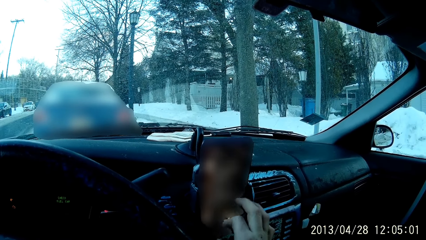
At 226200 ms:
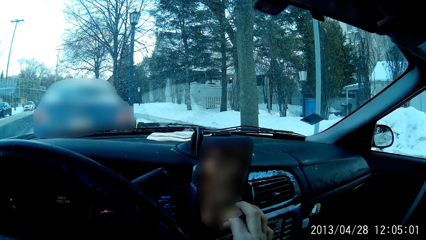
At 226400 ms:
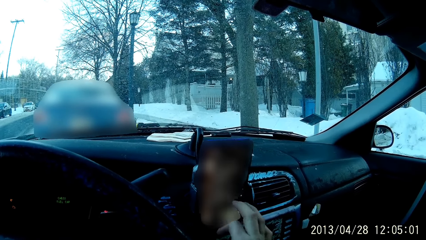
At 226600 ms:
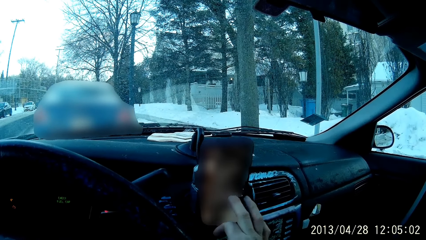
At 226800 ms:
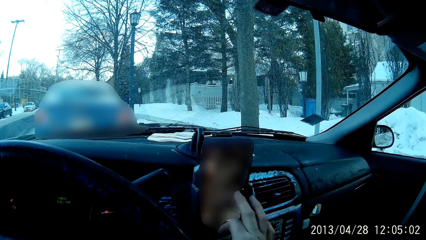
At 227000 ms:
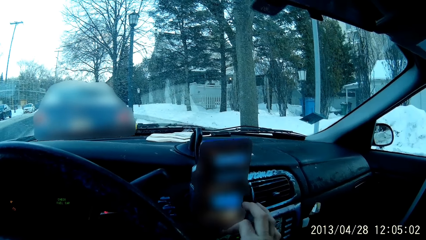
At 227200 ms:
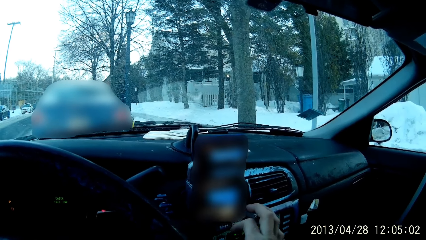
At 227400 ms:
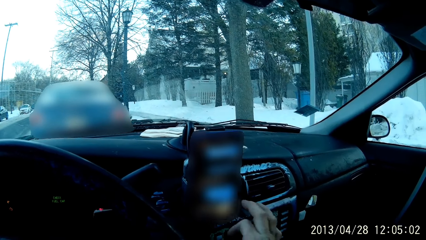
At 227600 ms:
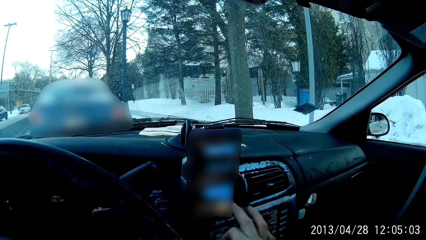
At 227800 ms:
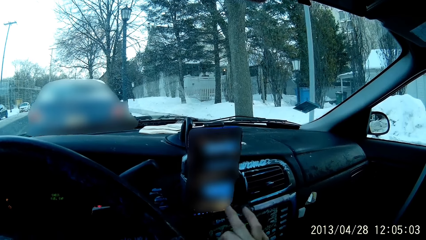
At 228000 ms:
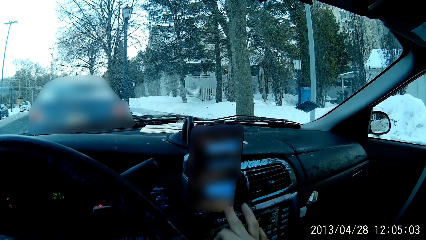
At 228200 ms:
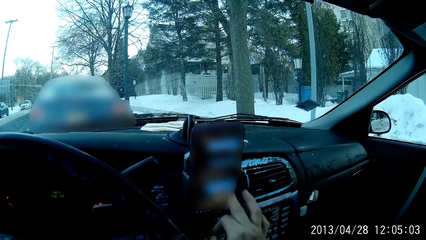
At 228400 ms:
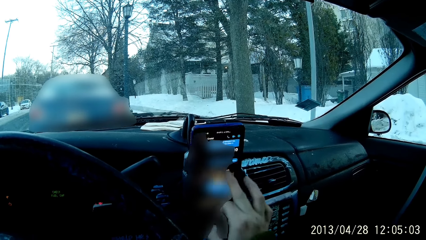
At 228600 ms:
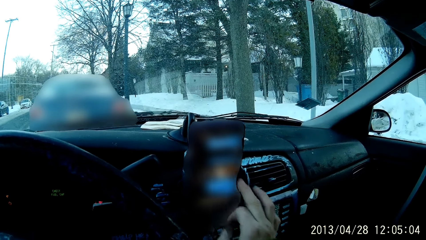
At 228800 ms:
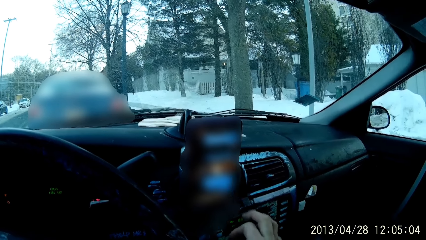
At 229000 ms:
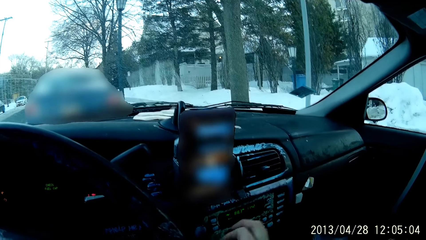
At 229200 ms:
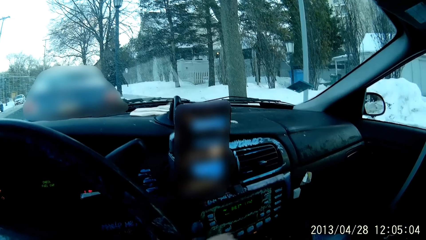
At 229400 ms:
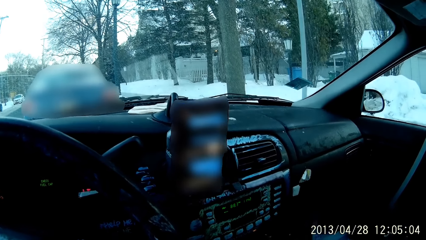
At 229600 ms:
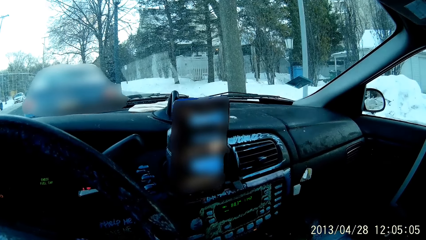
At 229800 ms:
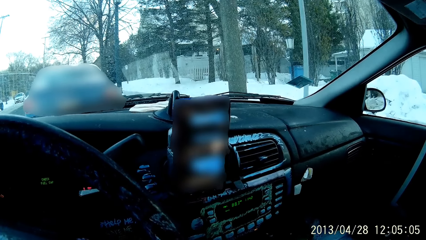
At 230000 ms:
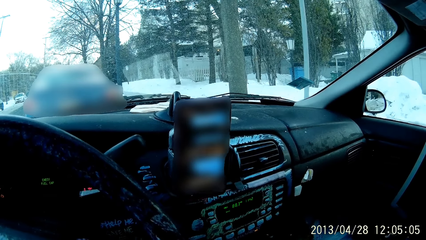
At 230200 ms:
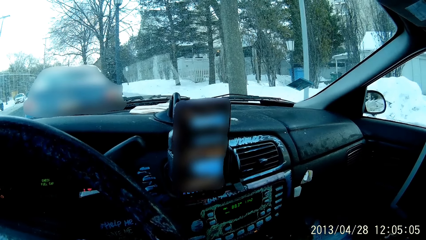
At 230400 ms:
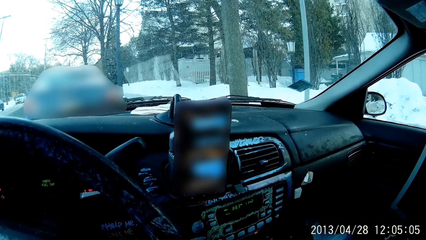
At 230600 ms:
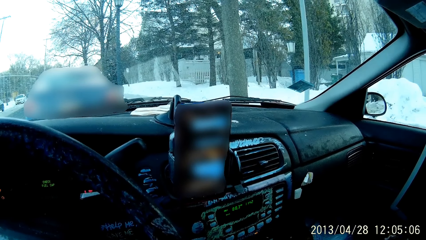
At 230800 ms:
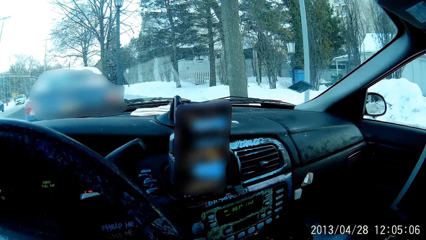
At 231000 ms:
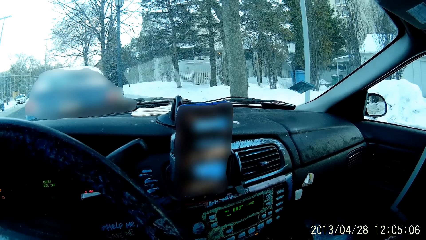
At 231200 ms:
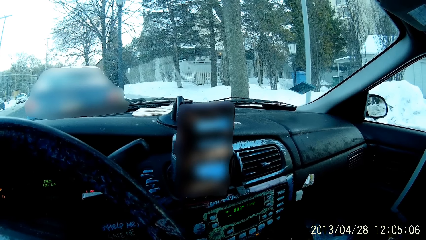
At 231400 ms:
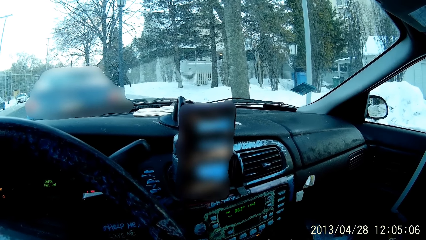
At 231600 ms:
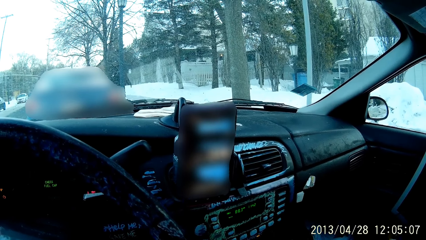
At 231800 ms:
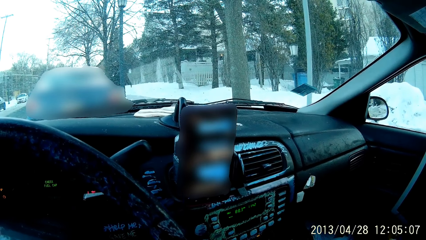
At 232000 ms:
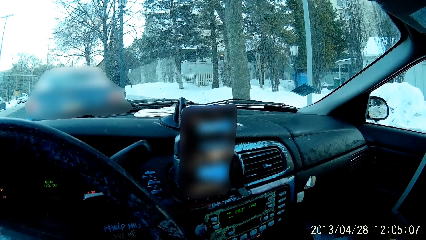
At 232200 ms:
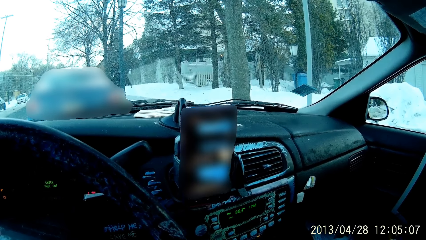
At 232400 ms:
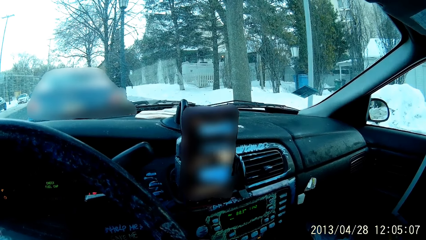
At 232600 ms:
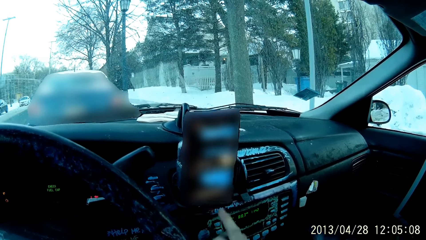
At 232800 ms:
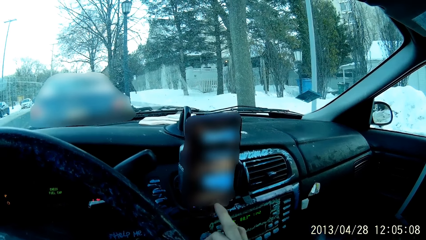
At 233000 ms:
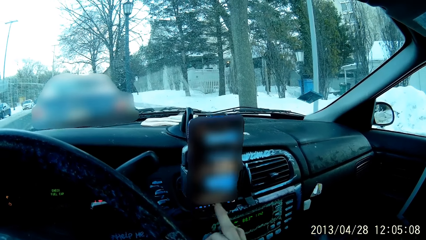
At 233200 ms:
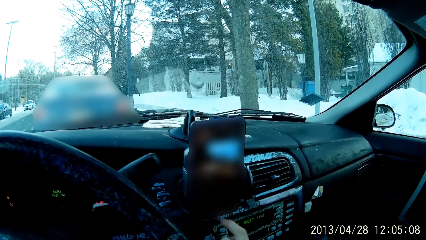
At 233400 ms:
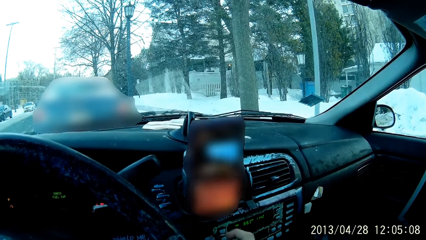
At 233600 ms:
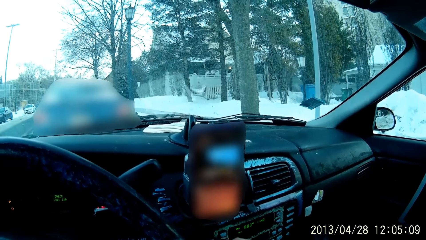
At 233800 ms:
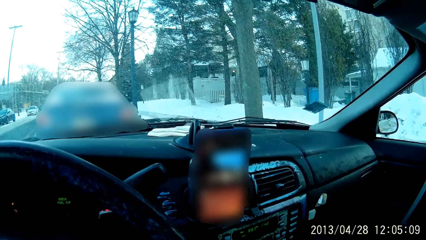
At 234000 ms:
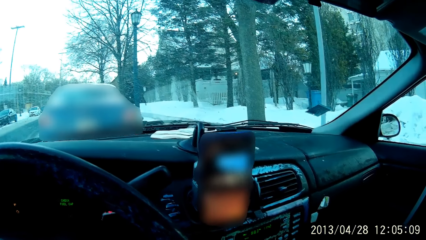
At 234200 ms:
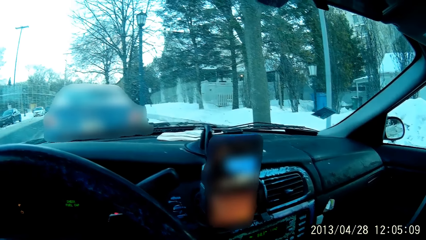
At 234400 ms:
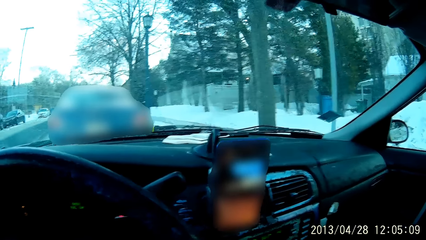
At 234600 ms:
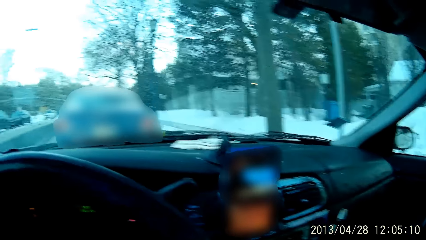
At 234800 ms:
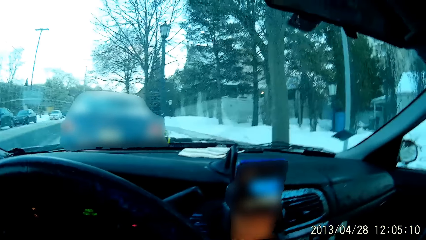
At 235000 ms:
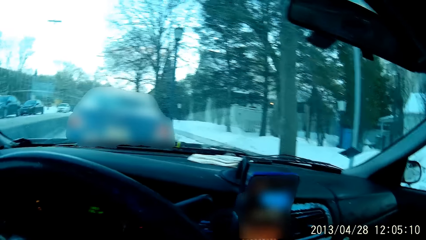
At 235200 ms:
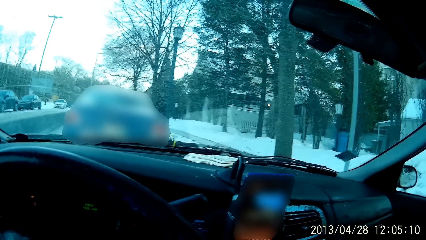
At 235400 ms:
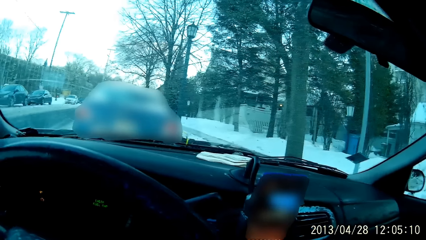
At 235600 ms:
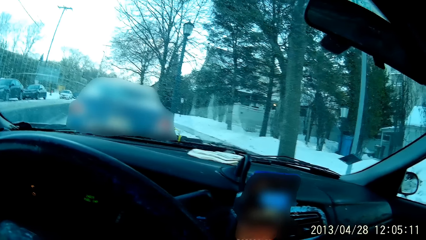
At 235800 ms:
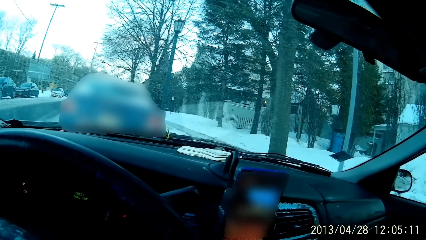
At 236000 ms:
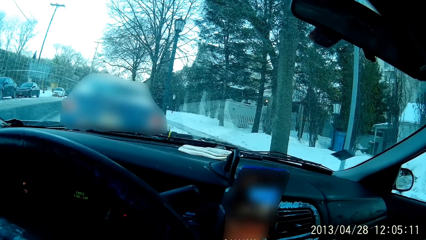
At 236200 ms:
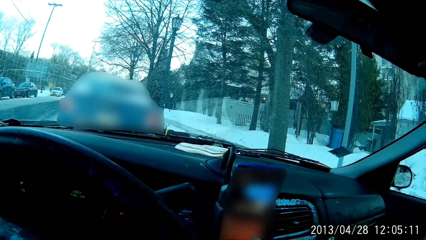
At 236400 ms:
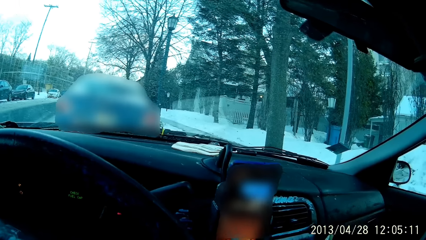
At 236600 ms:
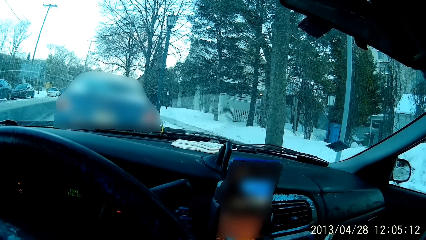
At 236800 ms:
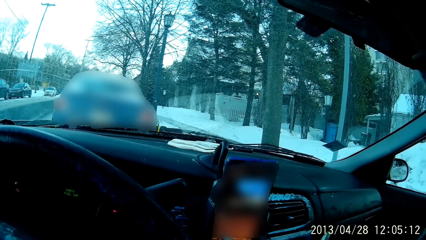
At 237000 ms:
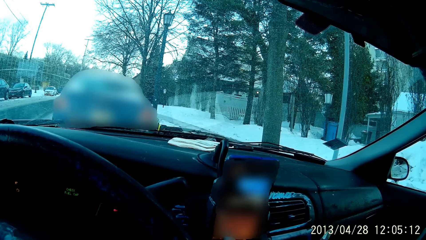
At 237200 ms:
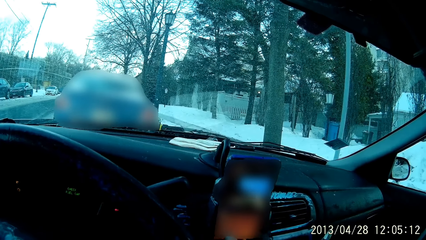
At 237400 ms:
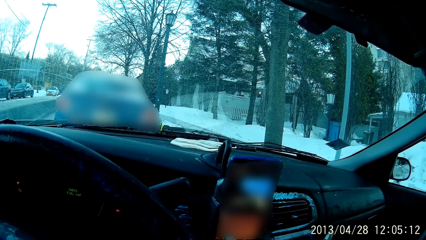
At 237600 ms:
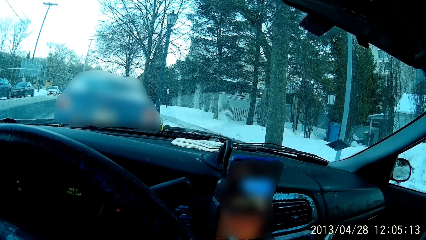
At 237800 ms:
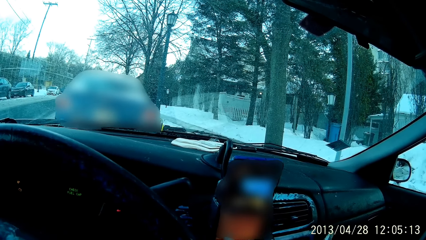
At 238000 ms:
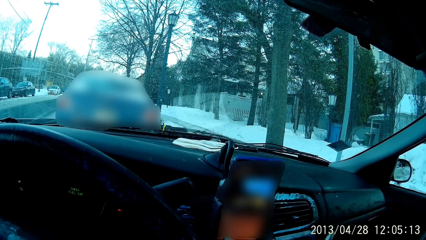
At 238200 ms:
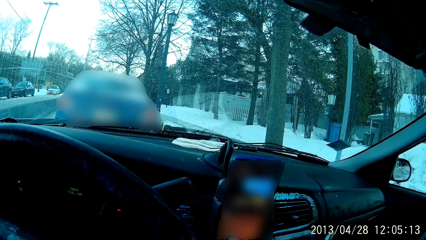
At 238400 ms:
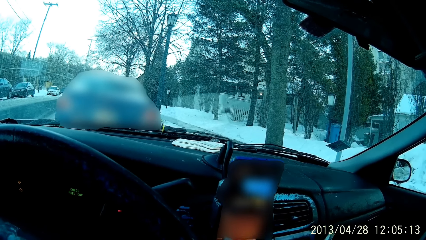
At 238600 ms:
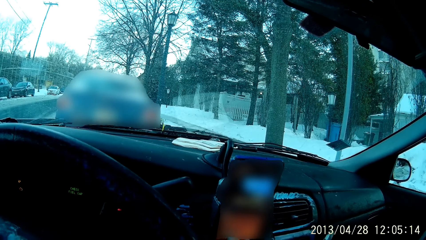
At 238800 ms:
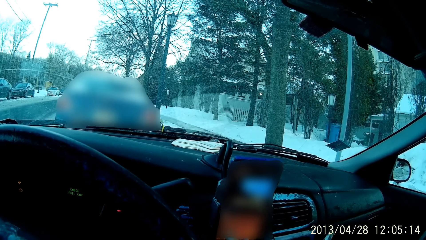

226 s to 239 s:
The camera wearer removes his fingers on the phone. He scrolls the phone.

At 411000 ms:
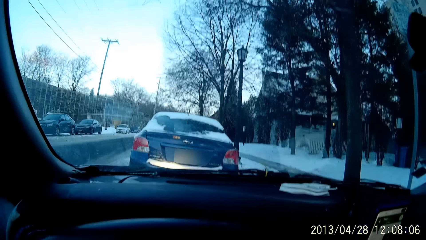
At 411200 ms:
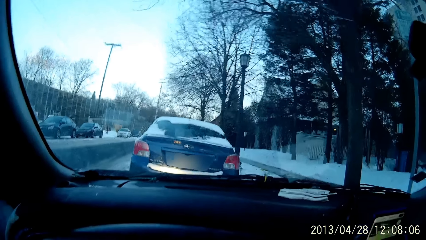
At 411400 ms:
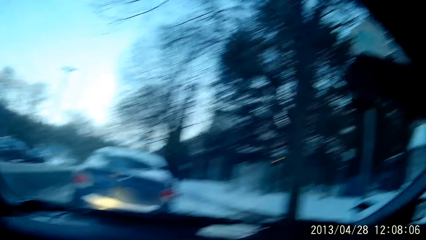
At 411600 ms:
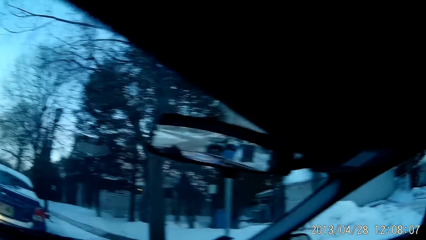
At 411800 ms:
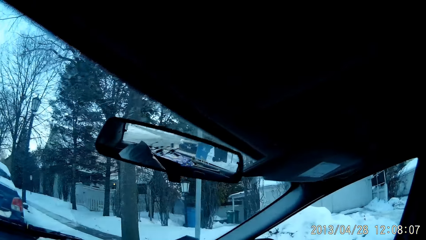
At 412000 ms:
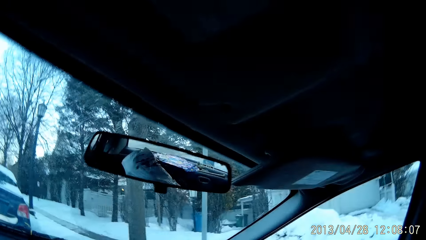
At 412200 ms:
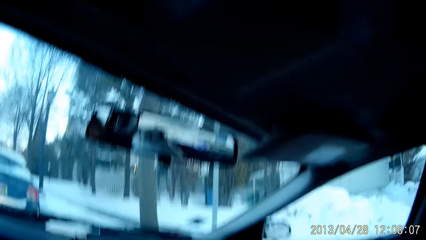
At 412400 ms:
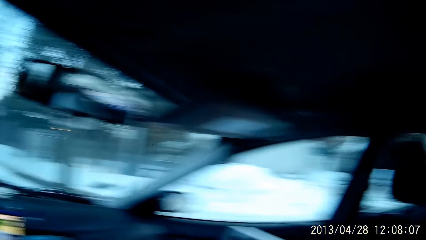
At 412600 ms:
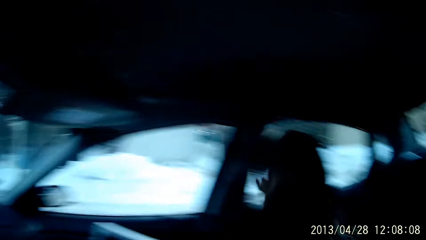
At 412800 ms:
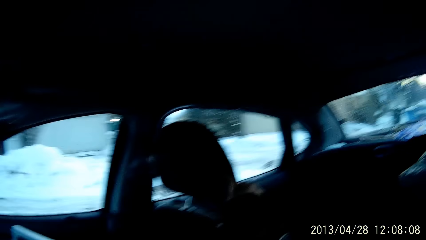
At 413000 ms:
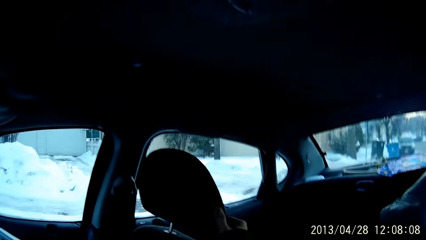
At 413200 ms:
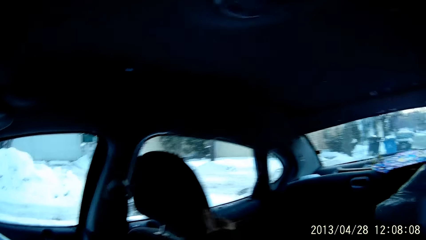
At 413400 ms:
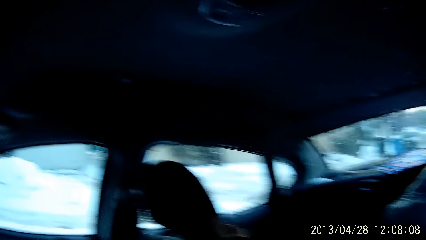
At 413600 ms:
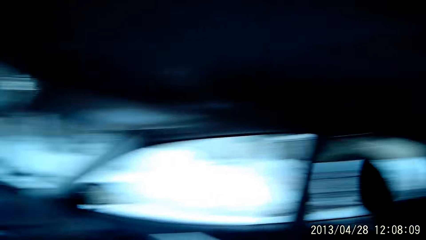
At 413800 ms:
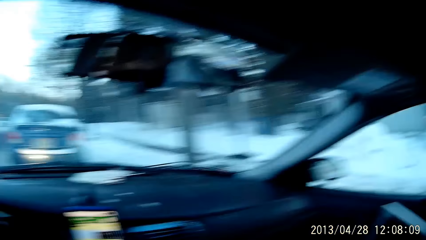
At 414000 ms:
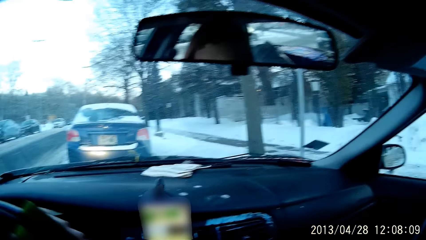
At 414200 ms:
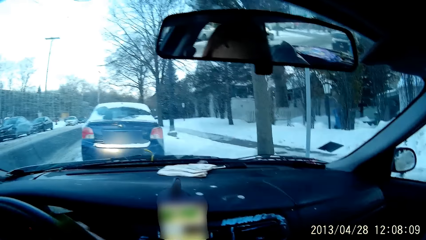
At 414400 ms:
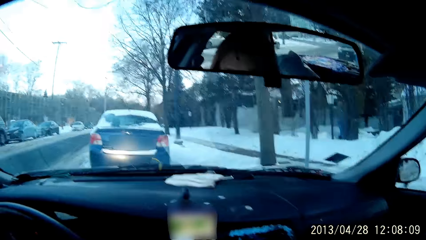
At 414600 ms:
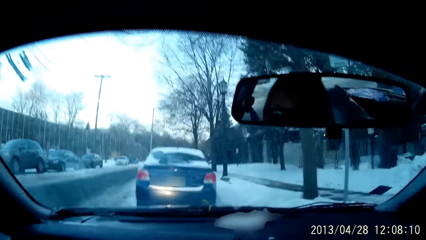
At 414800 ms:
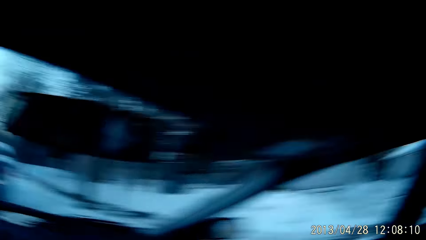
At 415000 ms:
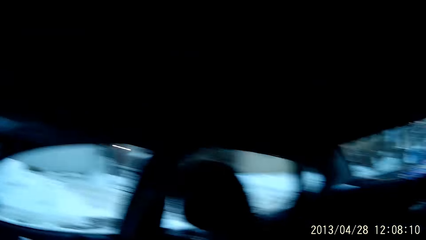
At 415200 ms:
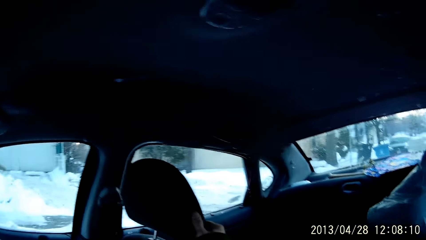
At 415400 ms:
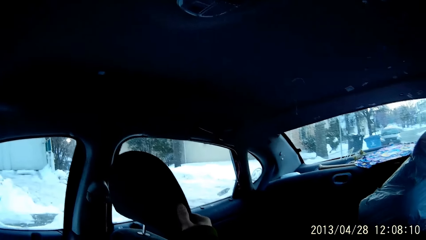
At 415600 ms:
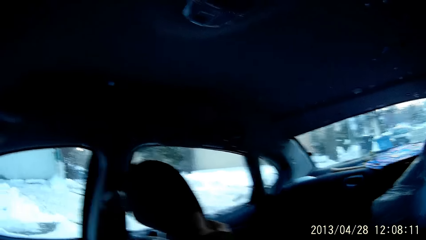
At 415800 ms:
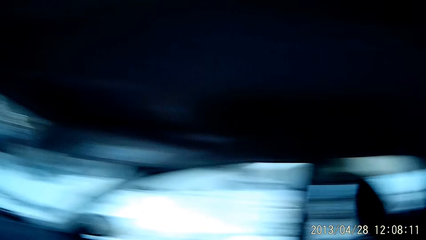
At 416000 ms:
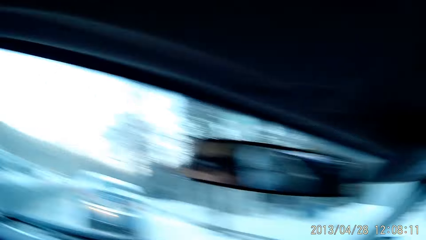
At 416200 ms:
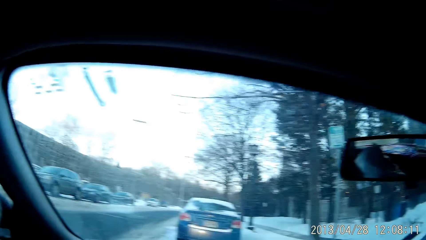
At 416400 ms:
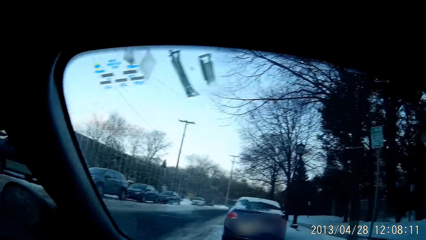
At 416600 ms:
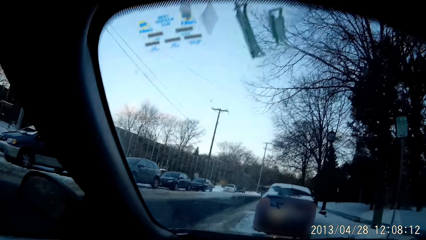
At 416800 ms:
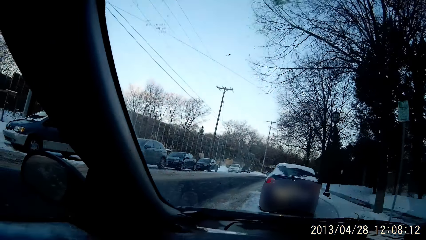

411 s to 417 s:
The camera wearer stops to scroll the phone. They place a right hand on the passenger seat. They drive a vehicle with both hands rotating on the steering wheel.
